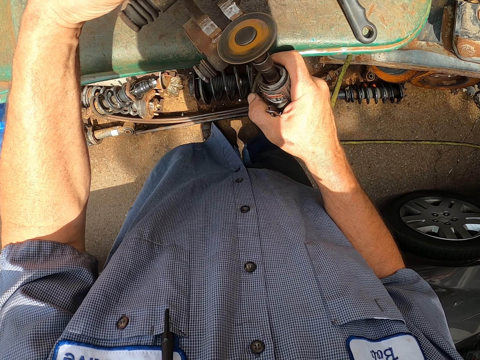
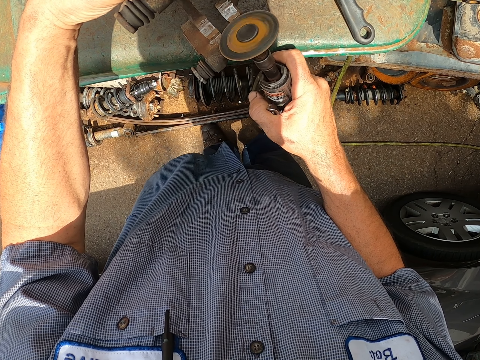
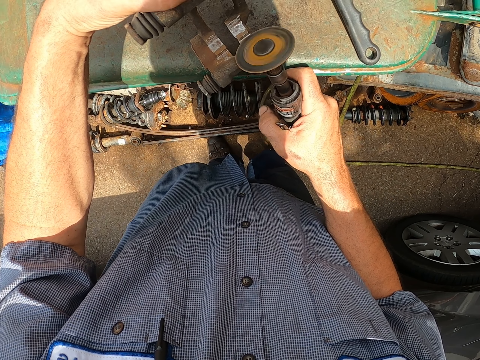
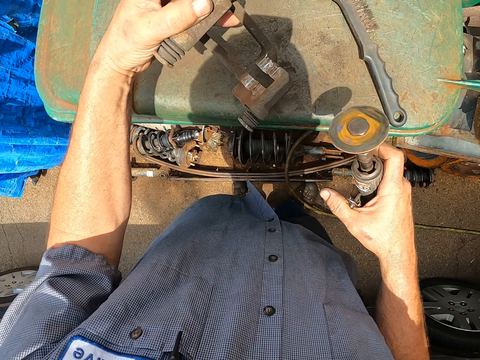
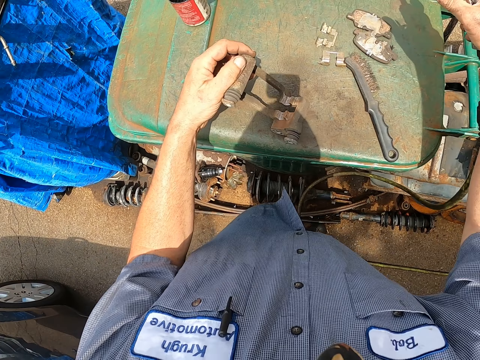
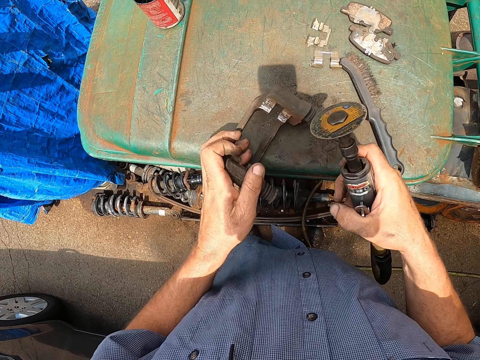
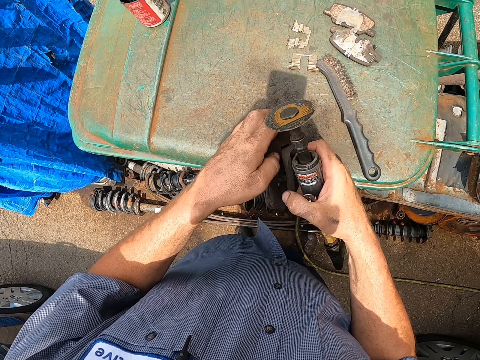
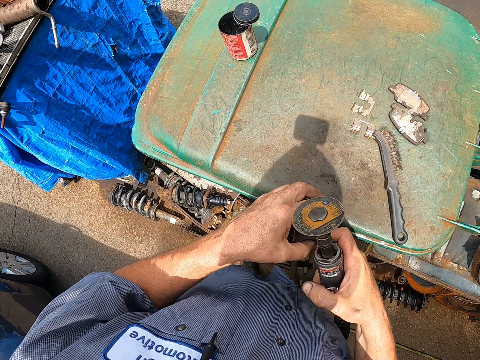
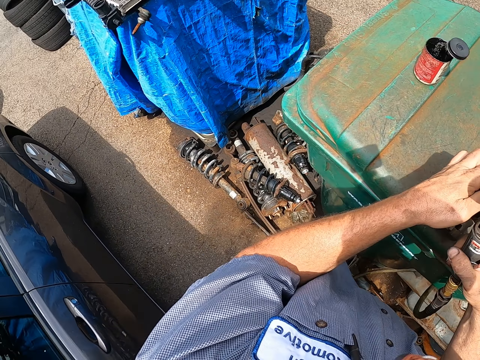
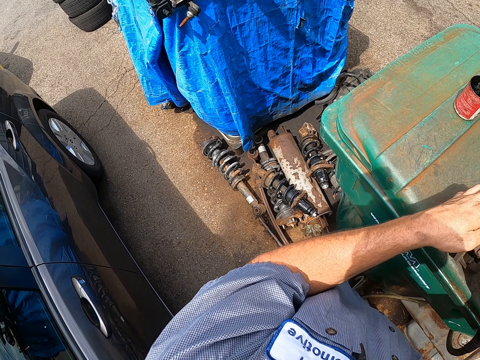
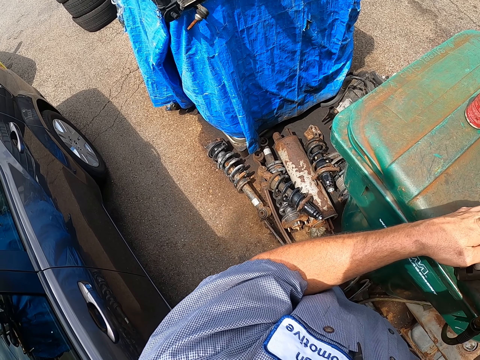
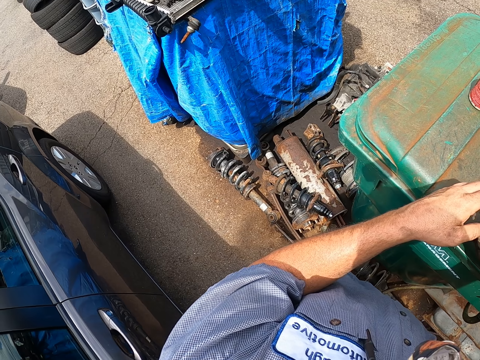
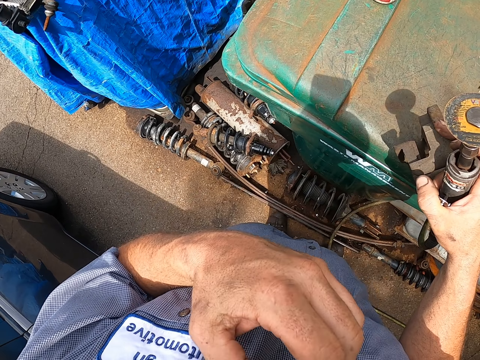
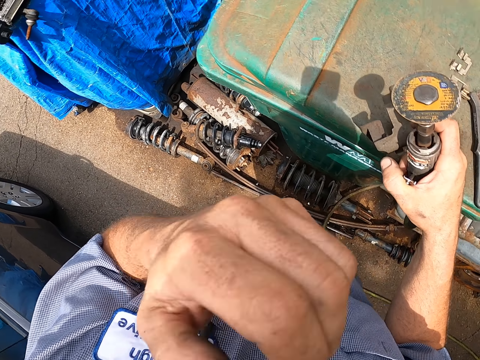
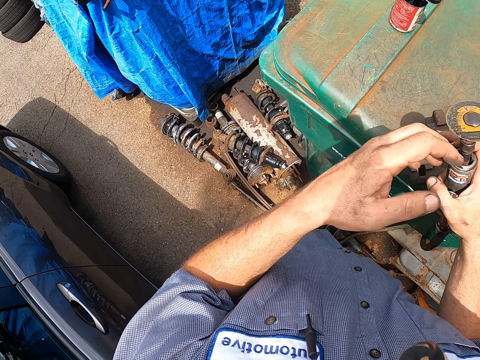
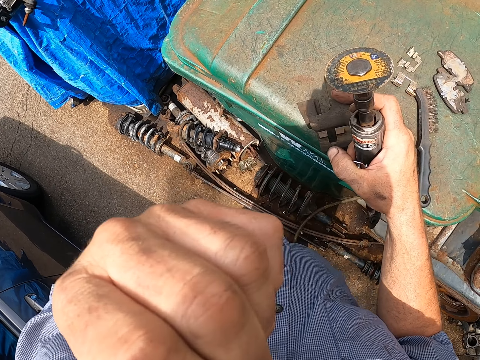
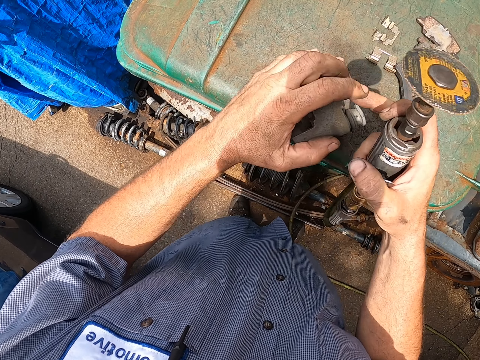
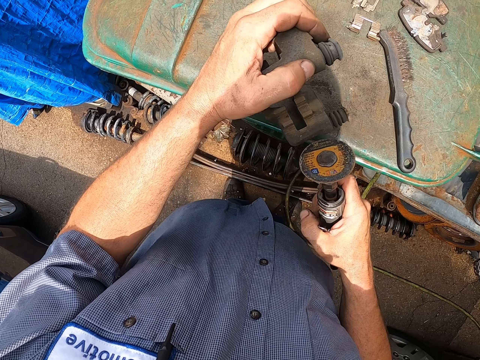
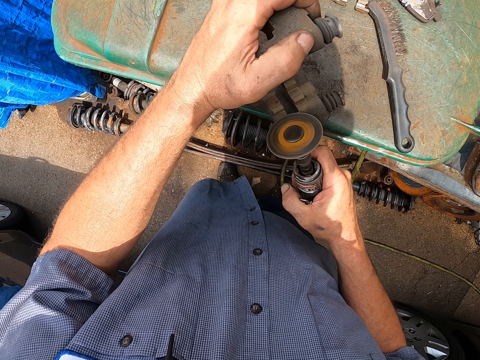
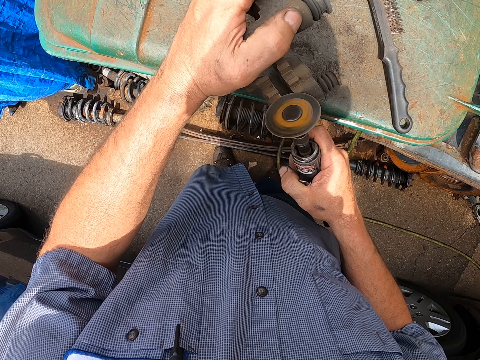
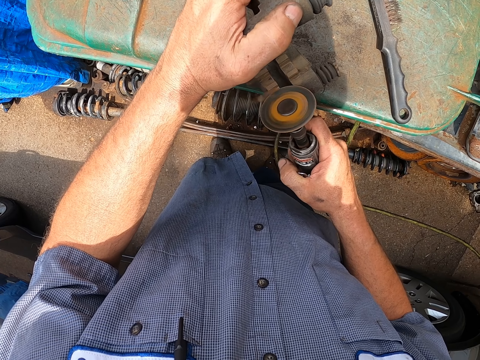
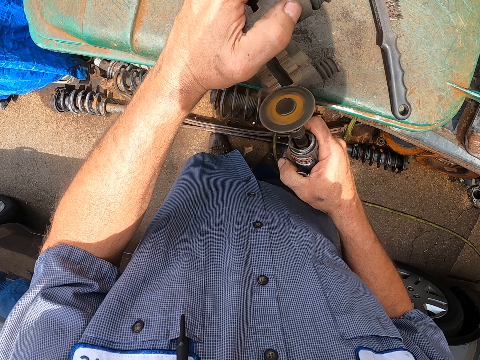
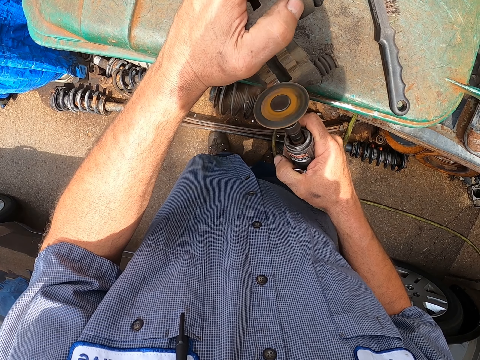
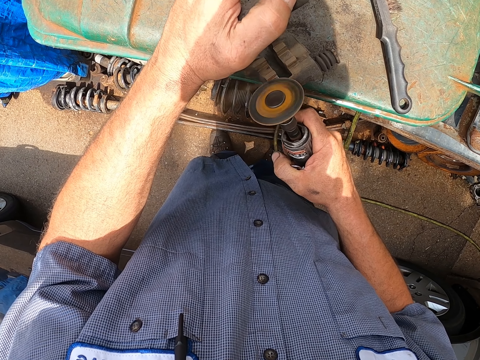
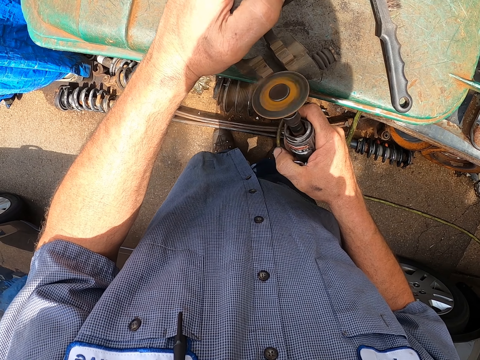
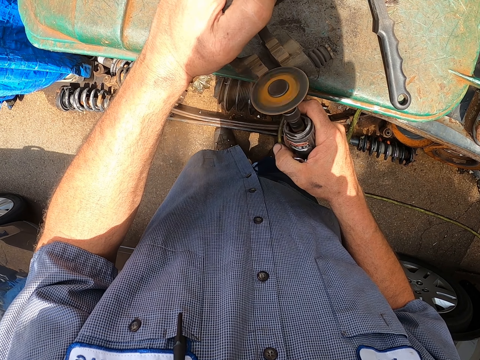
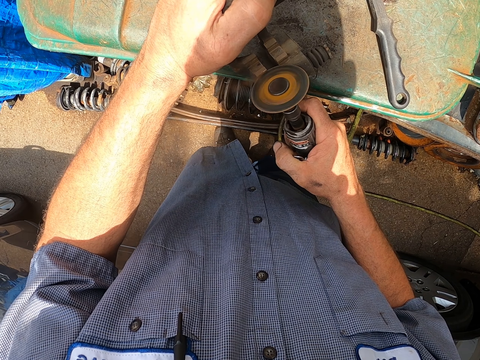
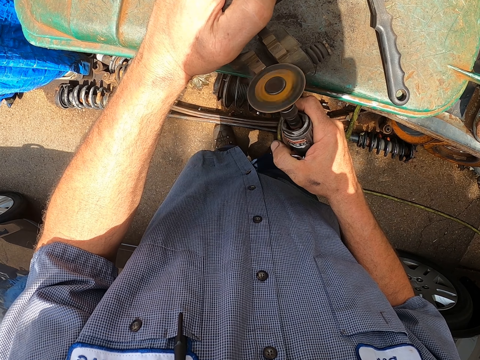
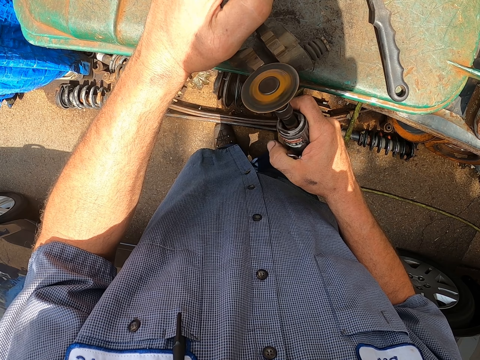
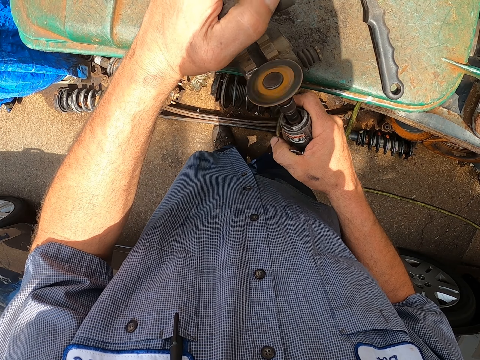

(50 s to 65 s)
The camera wearer stops grinding the metal. He touches his nose with his left hand. He grinds the metal with the grinder.

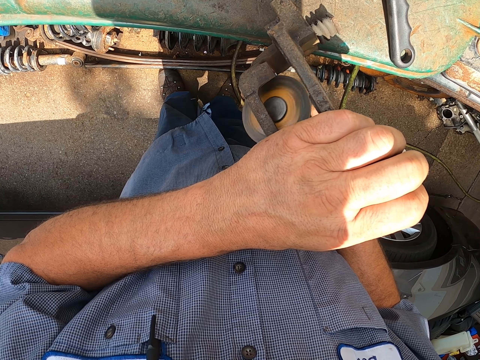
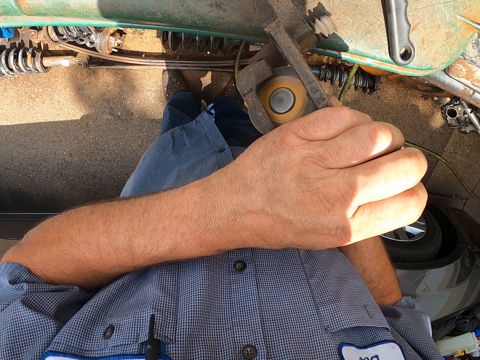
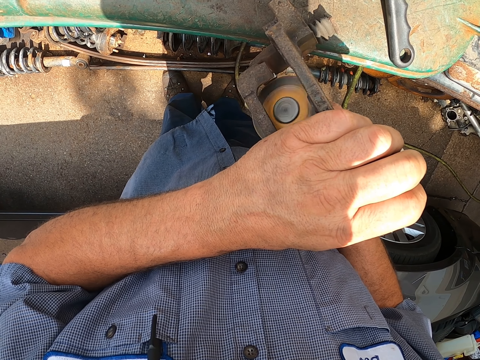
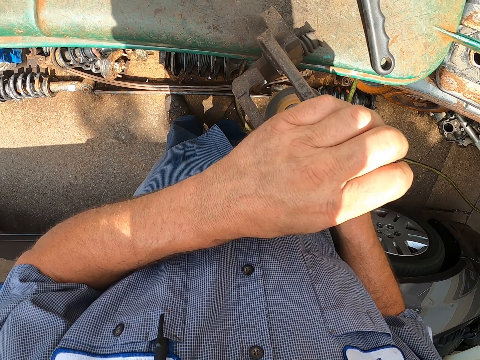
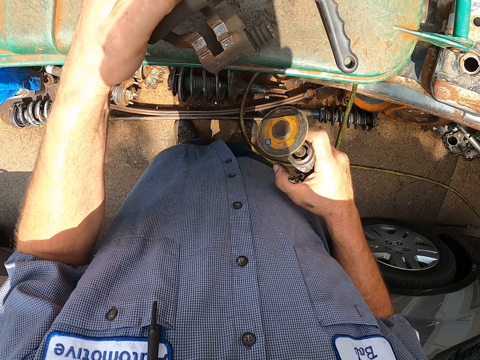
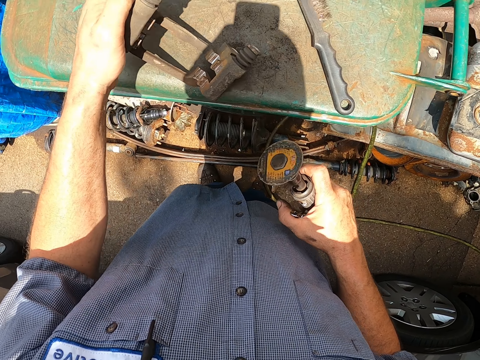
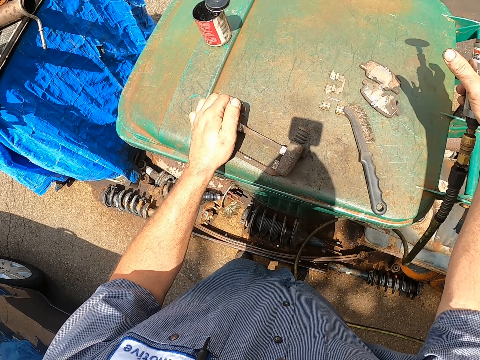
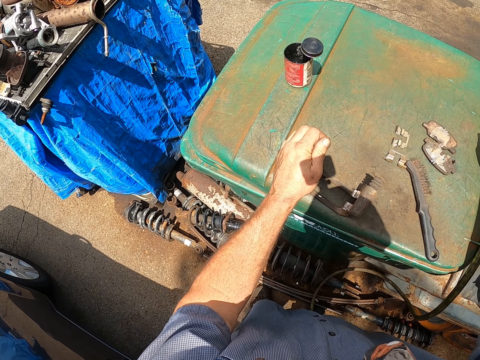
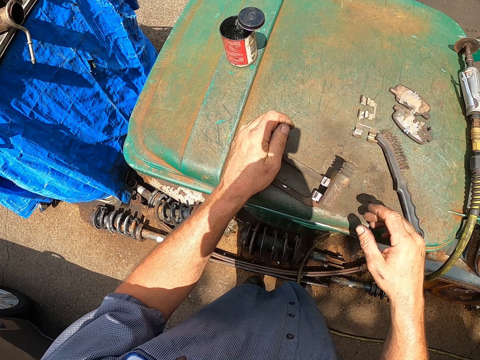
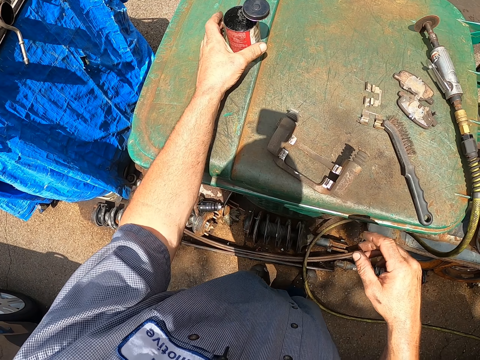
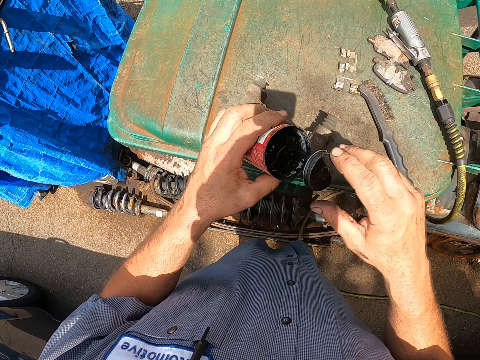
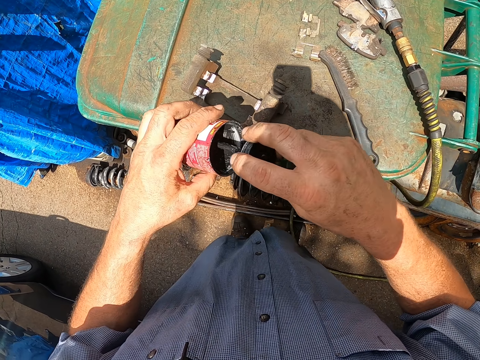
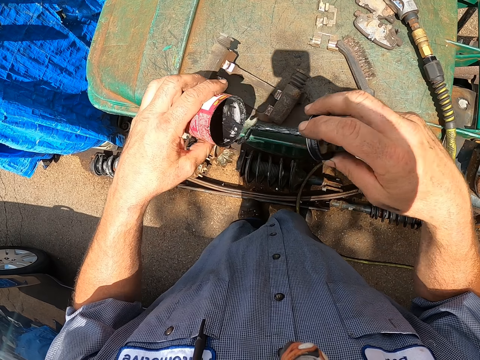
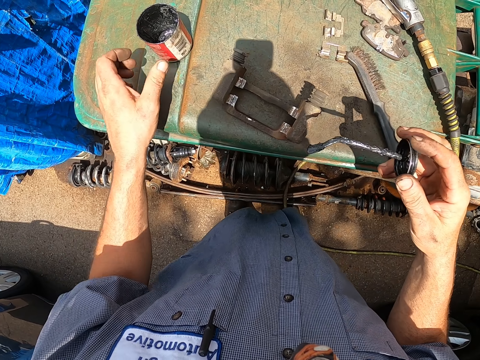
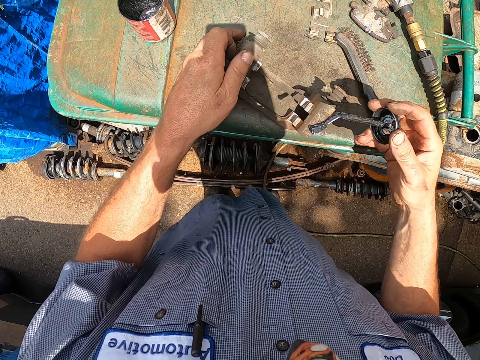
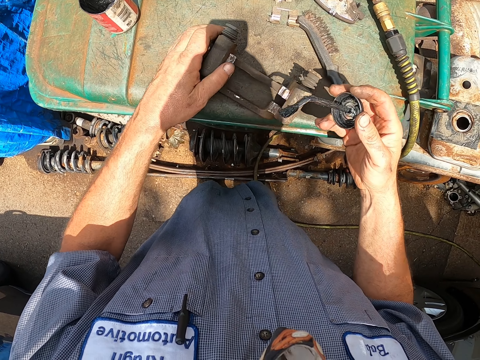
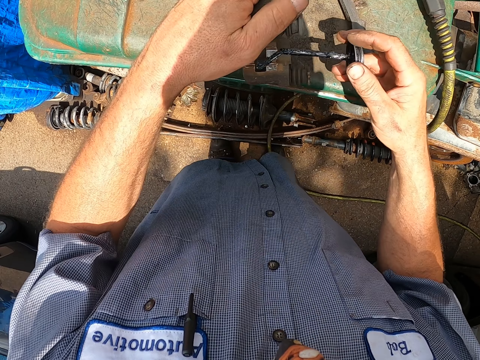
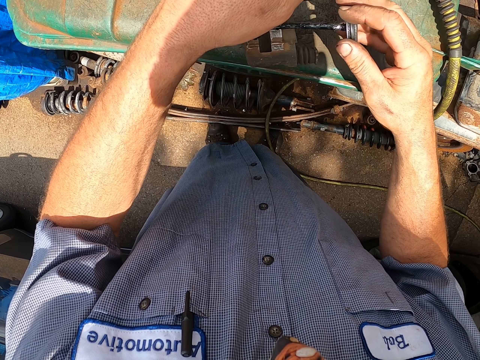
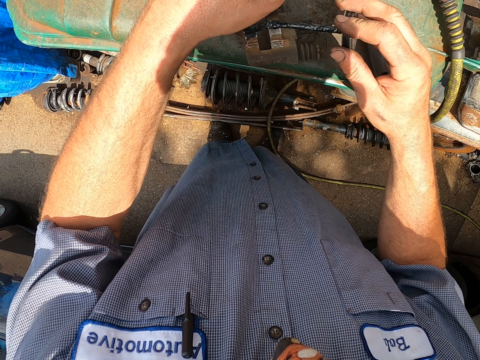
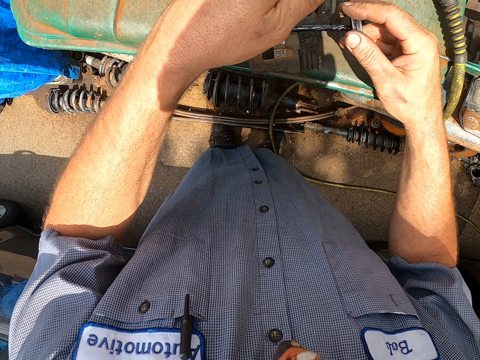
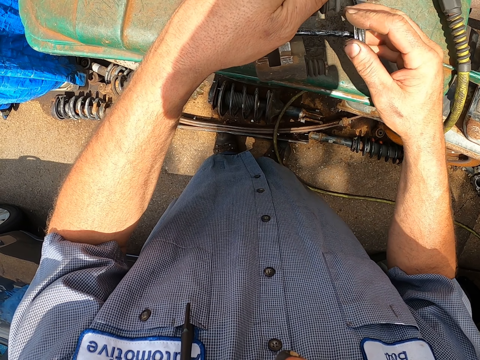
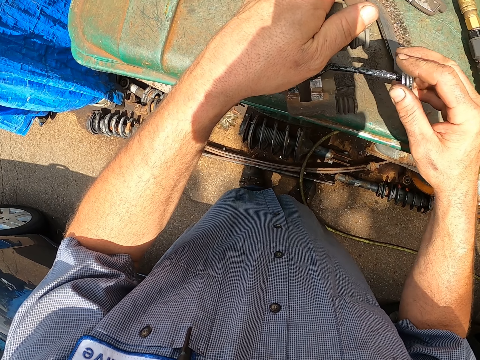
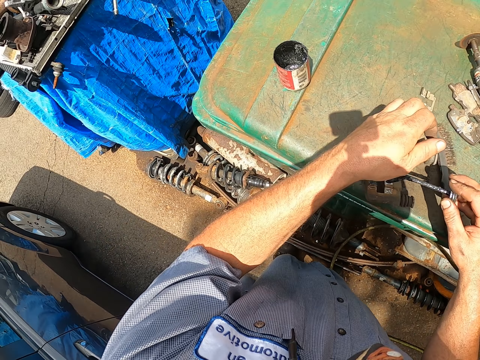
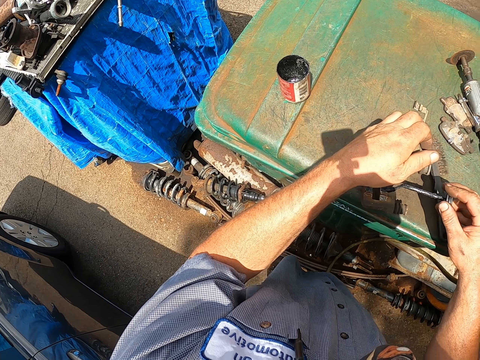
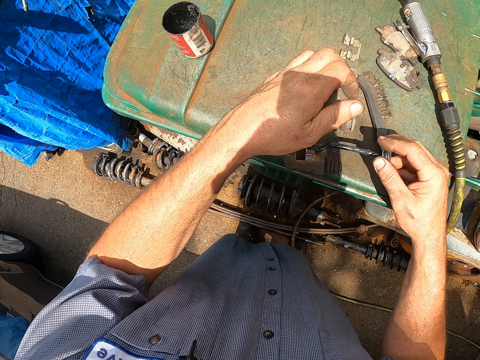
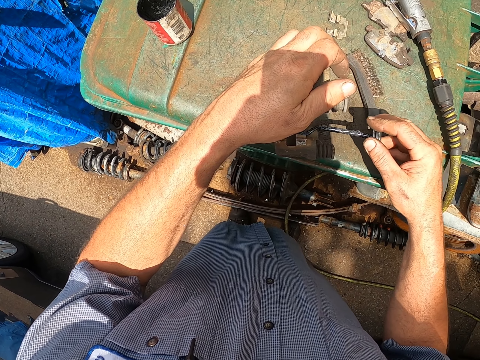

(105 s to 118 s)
The camera wearer stops grinding the metal. They put the grinder on the plastic box. They pick up grease in a tin and apply the grease on the metal.
